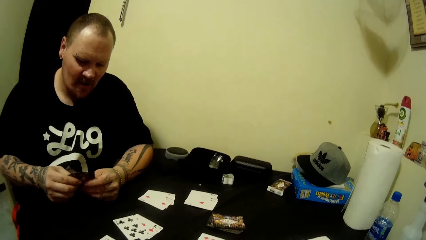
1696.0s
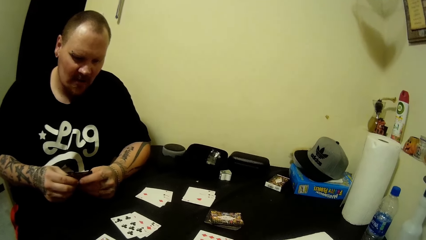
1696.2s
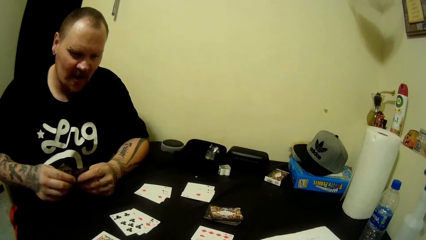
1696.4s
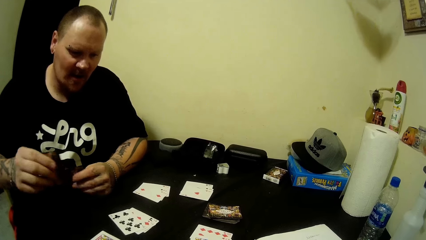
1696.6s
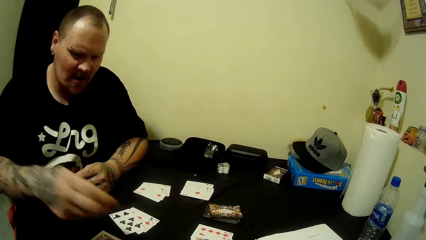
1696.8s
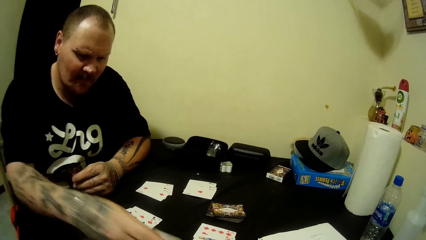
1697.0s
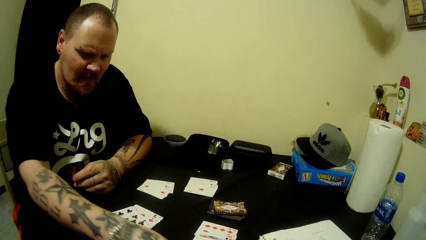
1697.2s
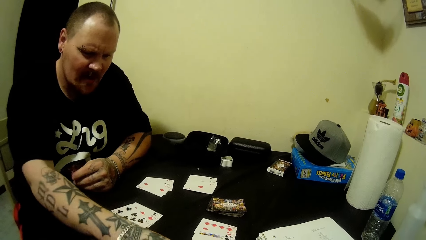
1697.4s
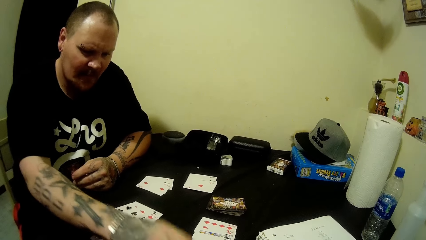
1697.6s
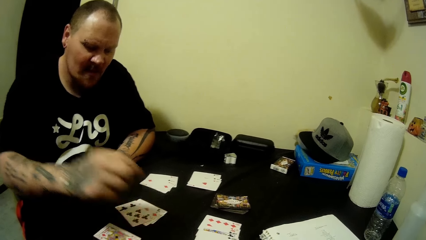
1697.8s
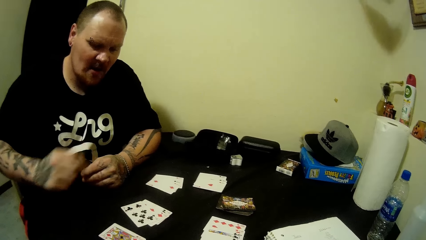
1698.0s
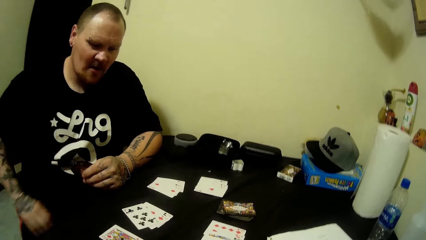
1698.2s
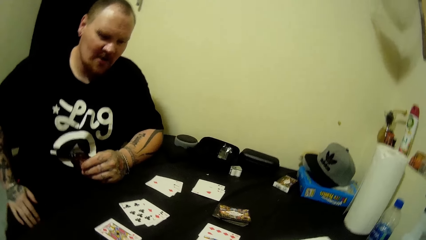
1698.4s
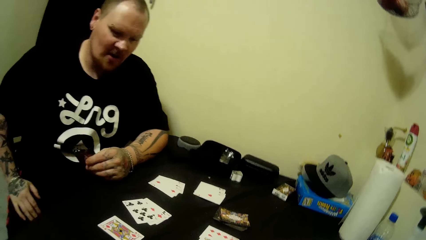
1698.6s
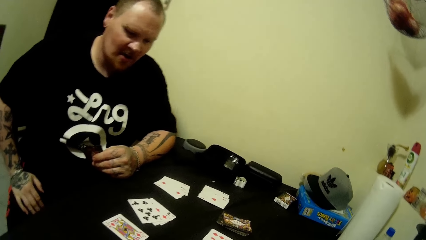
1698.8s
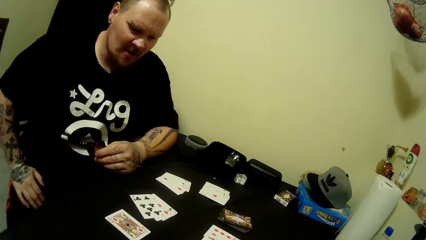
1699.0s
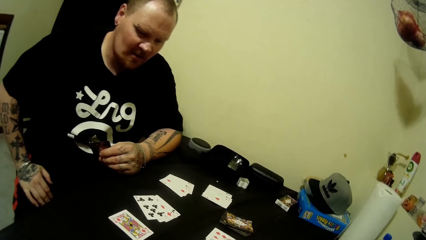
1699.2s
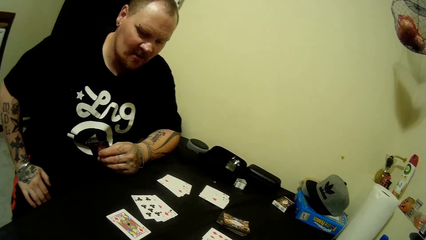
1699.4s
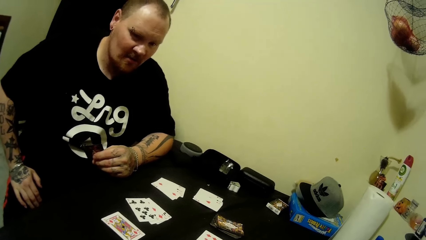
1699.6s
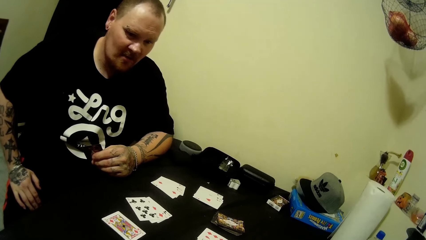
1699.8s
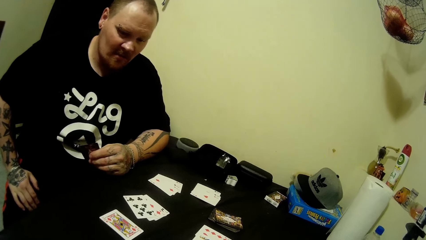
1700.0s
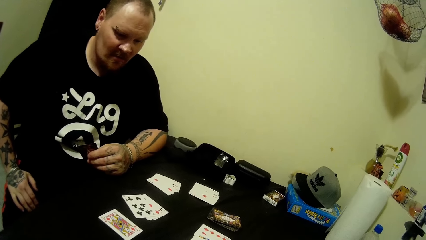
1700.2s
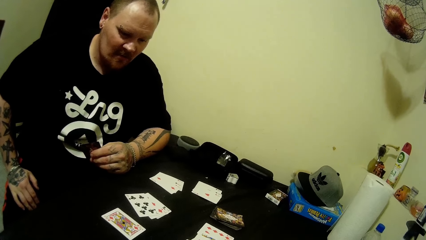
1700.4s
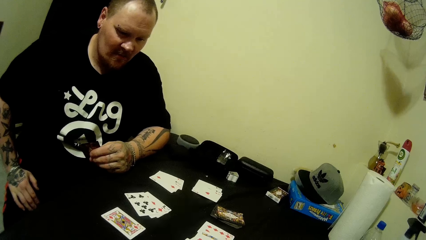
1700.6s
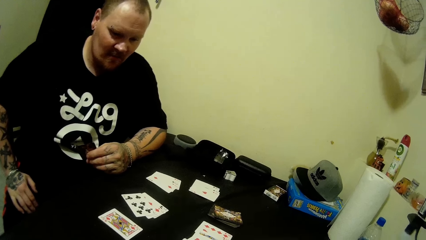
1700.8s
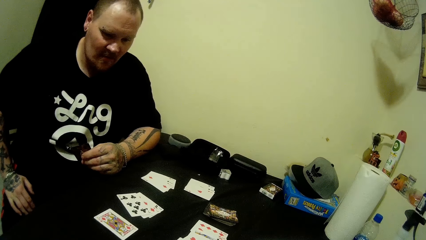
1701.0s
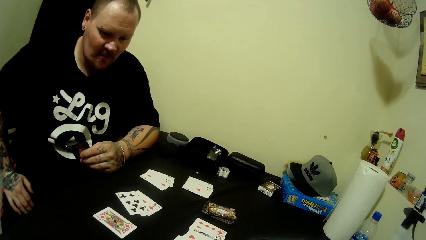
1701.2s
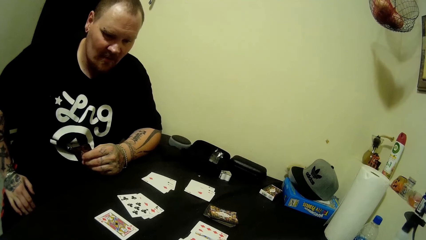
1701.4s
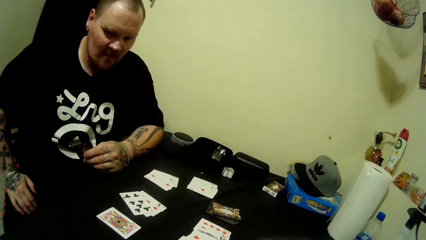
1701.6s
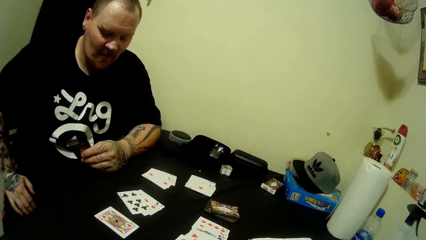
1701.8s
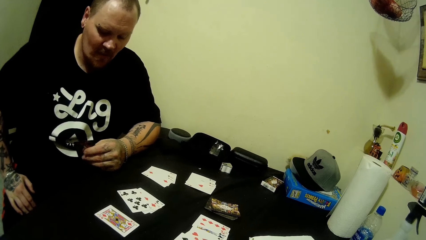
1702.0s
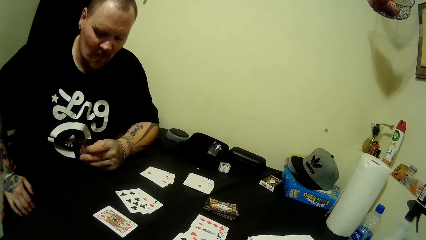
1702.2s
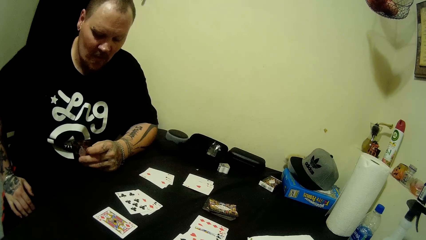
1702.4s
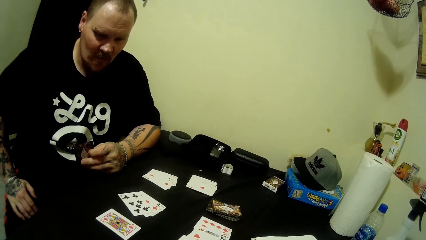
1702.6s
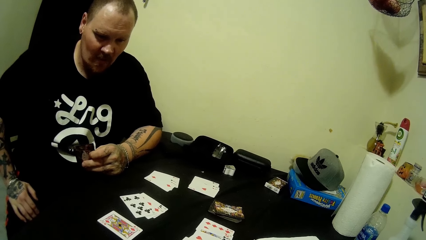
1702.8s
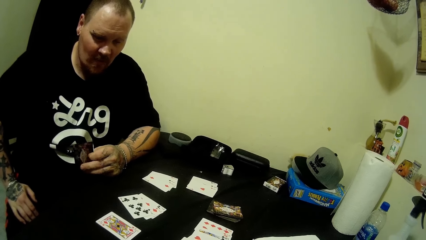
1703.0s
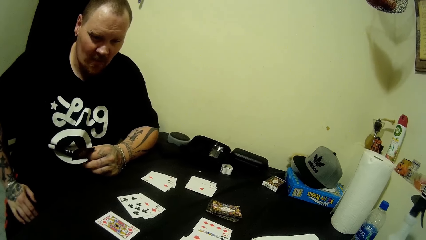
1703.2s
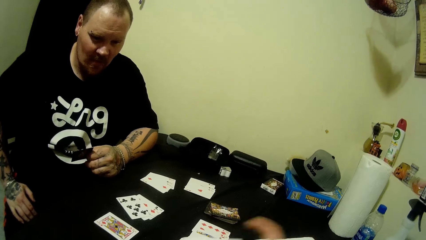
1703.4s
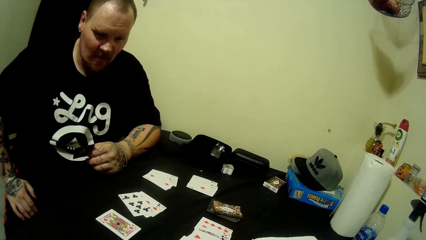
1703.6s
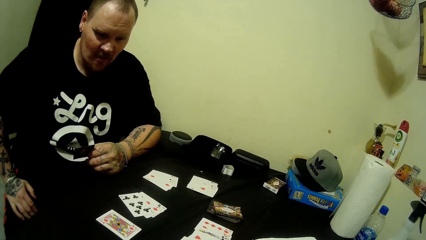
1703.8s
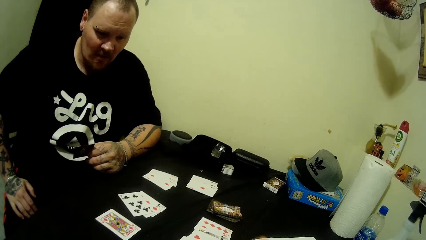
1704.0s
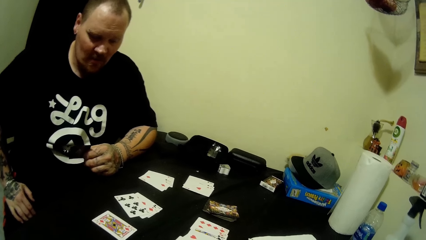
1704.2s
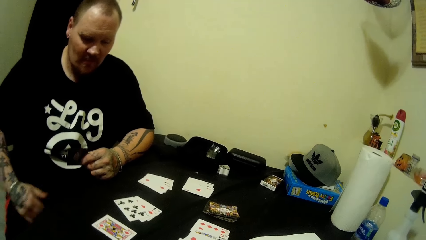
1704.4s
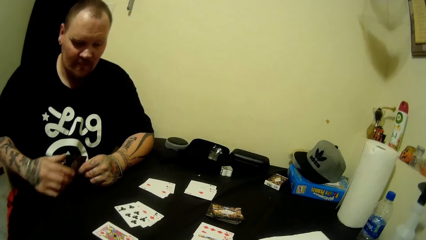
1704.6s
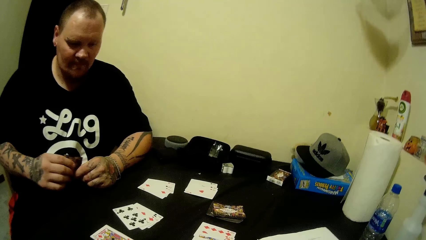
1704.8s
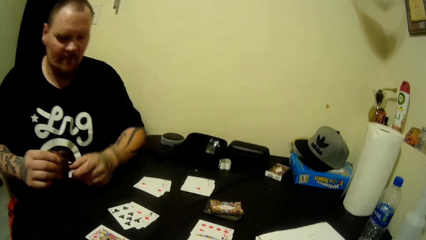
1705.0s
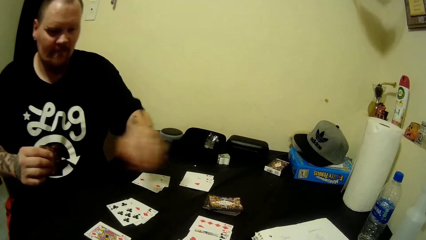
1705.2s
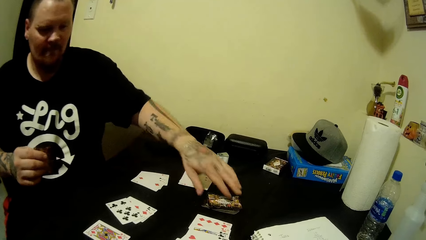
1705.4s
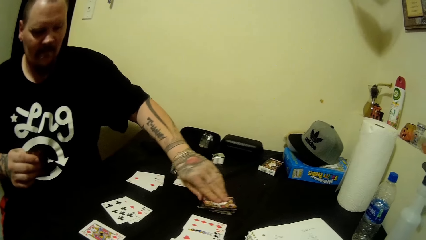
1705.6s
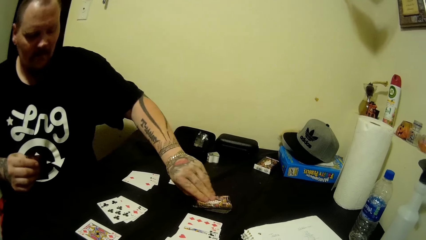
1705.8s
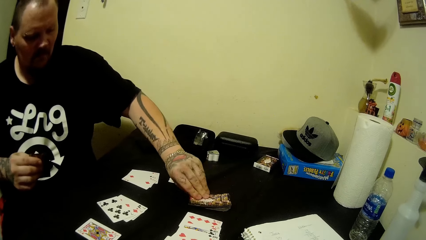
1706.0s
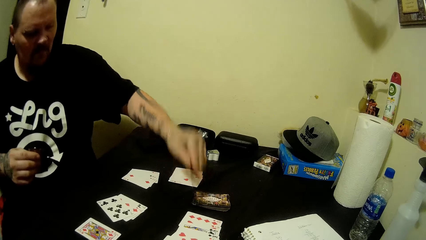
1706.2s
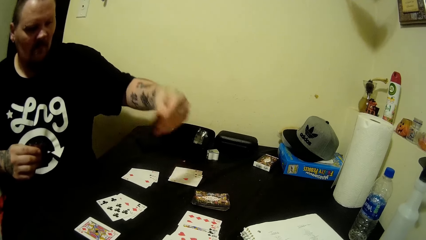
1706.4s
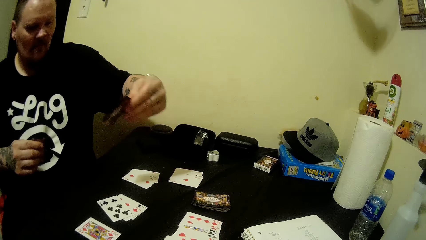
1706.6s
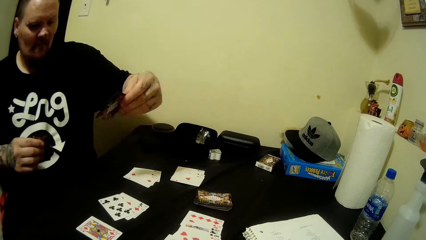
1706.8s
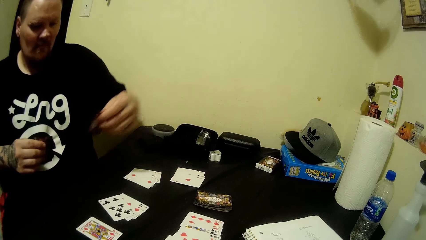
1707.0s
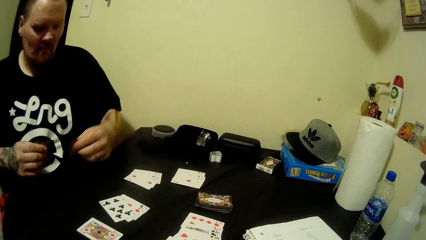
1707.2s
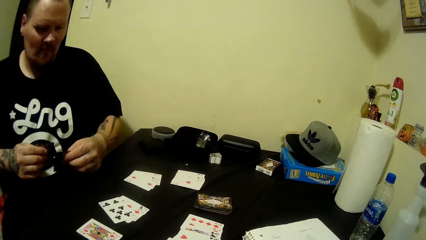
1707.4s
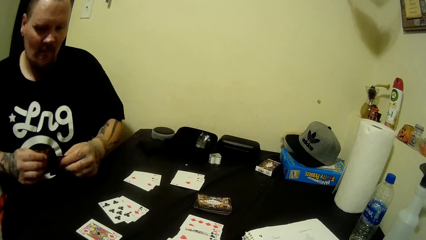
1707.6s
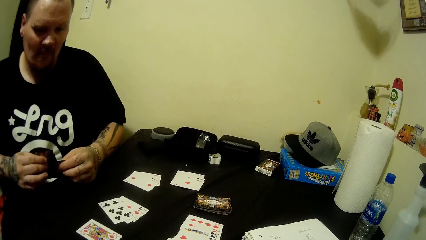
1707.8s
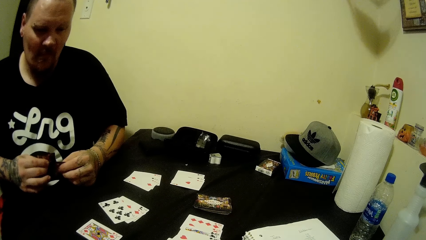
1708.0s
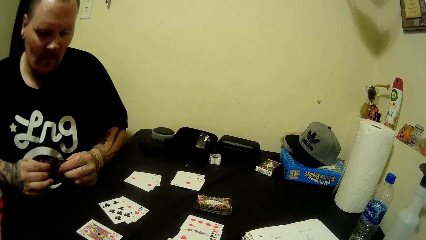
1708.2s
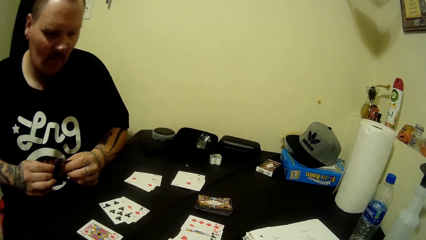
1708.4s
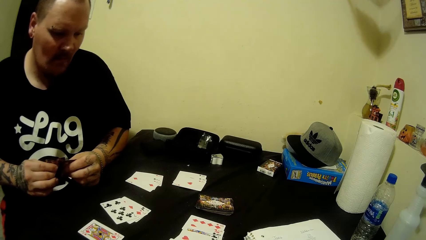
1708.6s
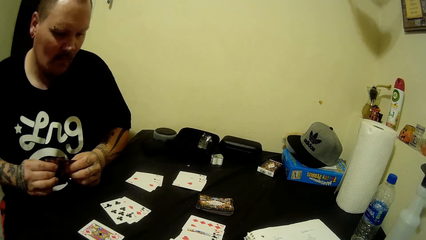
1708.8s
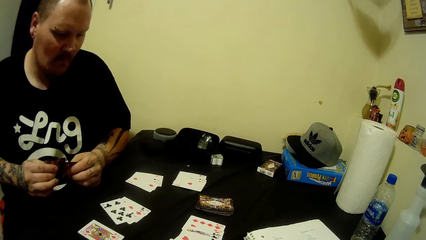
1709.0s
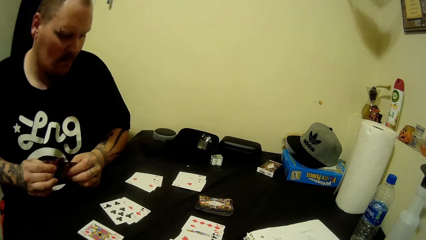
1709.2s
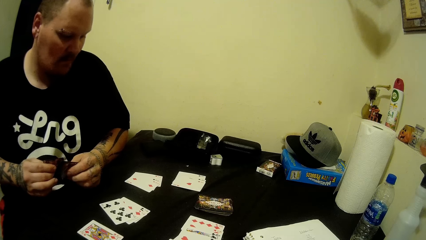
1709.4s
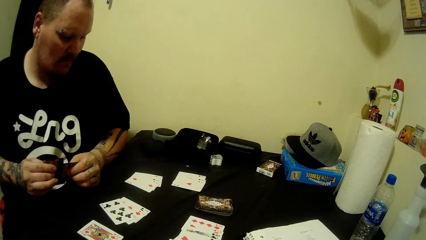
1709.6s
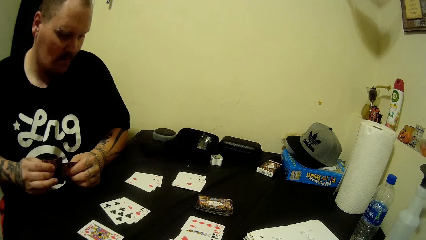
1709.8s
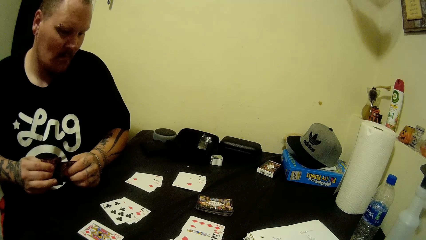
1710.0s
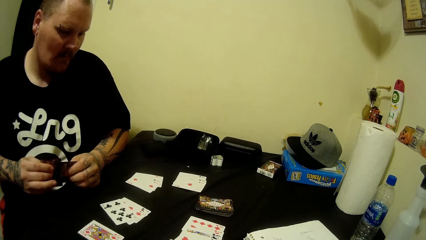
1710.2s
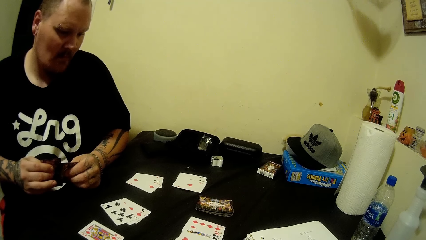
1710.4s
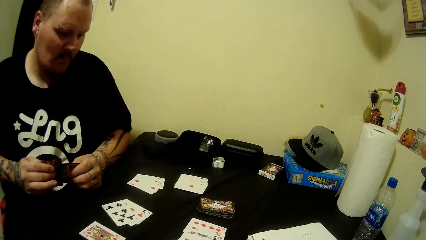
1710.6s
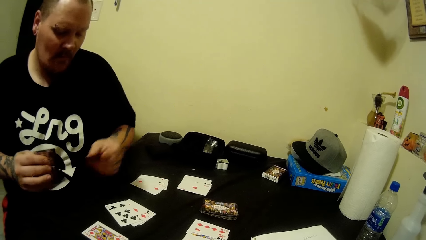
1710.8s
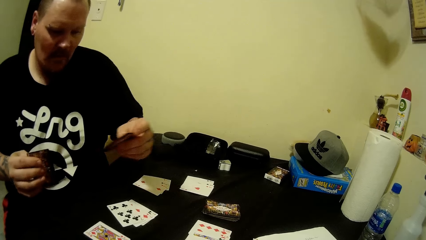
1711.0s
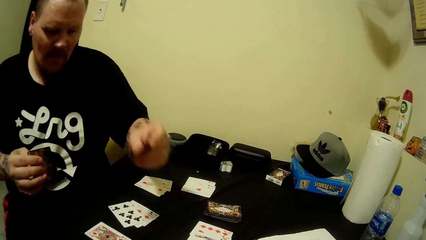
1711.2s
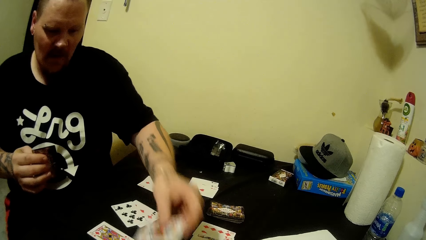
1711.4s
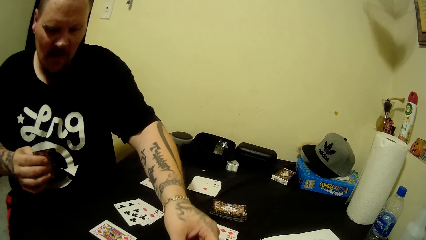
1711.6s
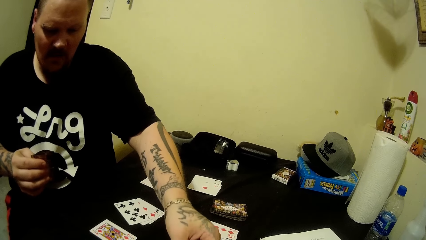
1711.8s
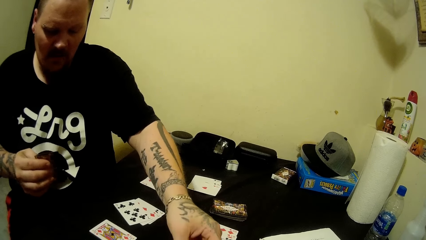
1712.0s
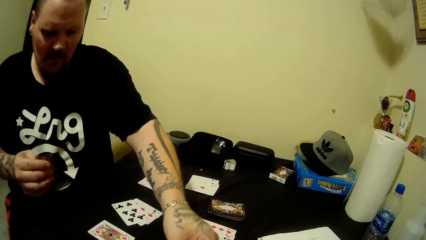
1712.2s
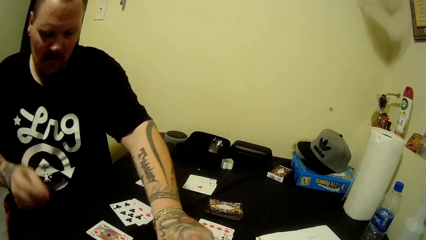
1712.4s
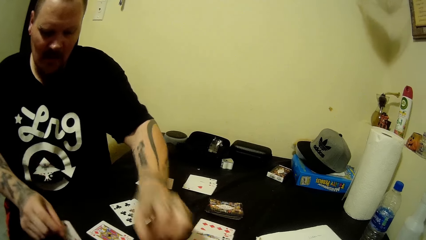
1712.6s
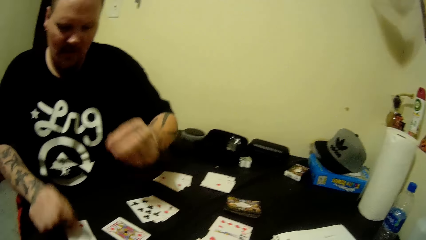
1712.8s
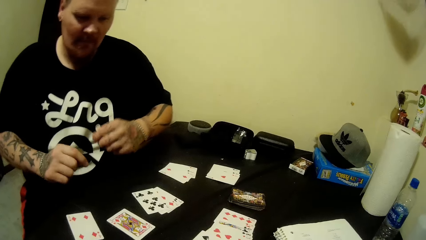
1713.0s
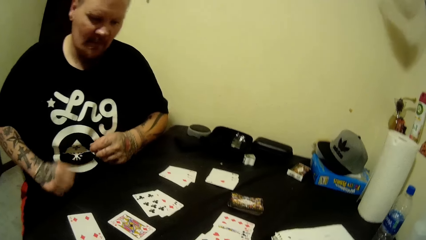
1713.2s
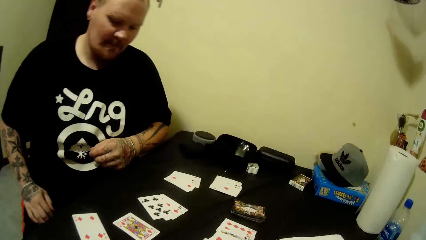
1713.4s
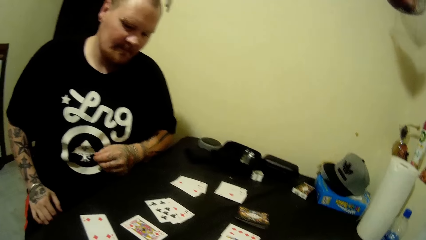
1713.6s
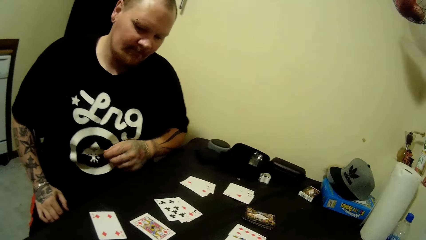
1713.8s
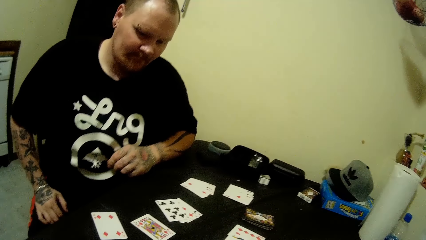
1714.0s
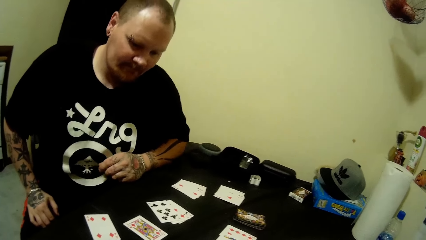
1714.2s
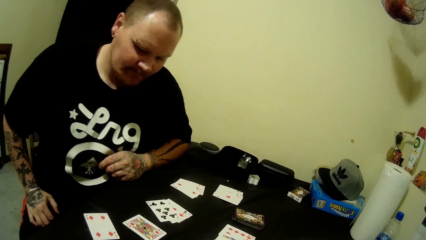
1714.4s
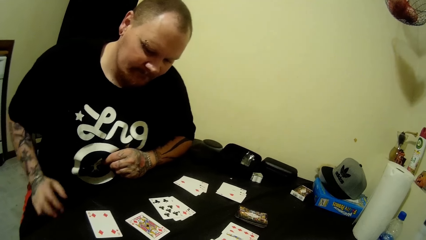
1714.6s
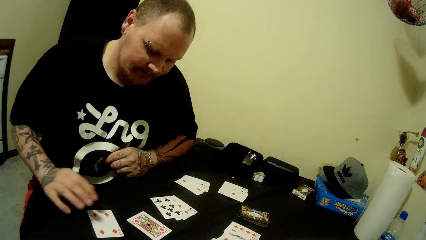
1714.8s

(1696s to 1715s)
A man picks up a card from the cards in his left hand with his right hand. The man drops the card in his right hand on the table. The man places his right hand in his right thigh. The man passes the card in his left hand to his right hand. The man picks up a card from the deck on the table with his left hand. The man drops the card in his left hand on the table. The man drops the card in his right hand on the table. The man places his right hand in his right thigh.
